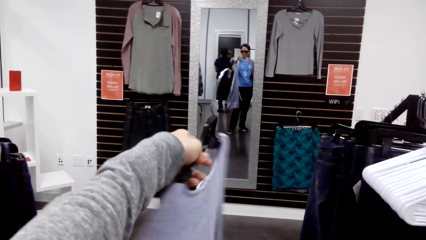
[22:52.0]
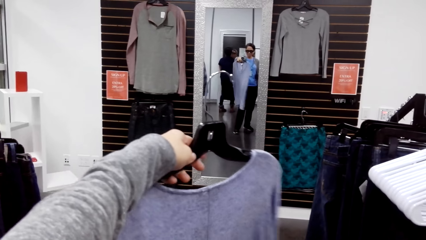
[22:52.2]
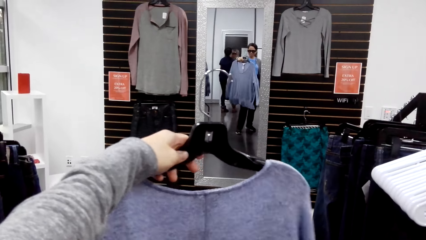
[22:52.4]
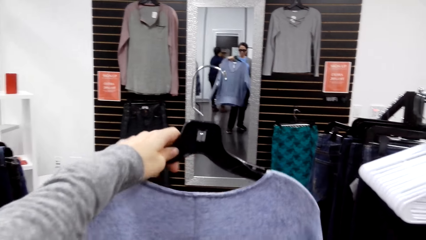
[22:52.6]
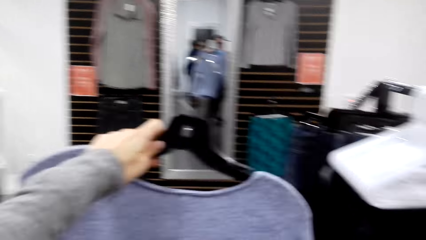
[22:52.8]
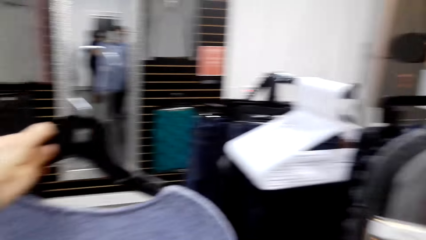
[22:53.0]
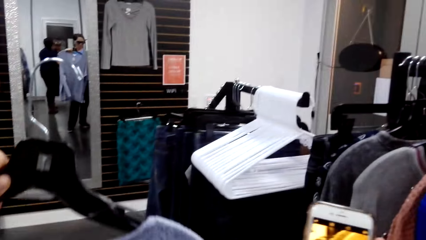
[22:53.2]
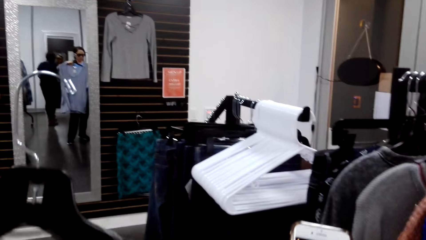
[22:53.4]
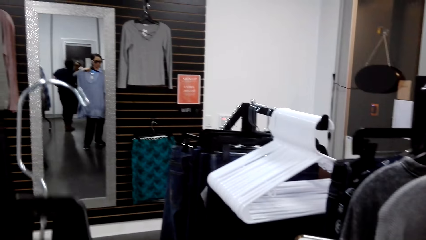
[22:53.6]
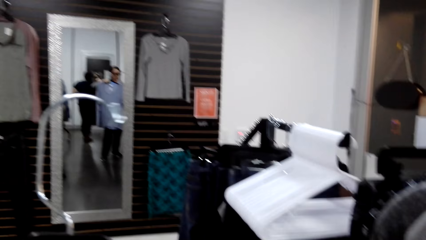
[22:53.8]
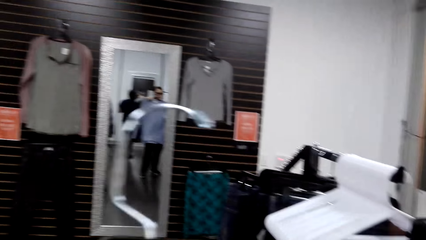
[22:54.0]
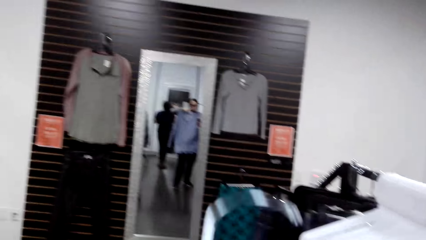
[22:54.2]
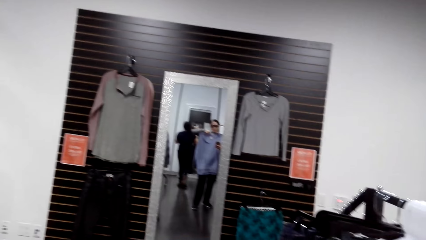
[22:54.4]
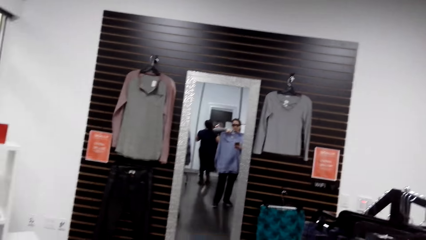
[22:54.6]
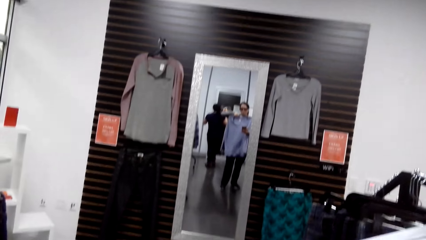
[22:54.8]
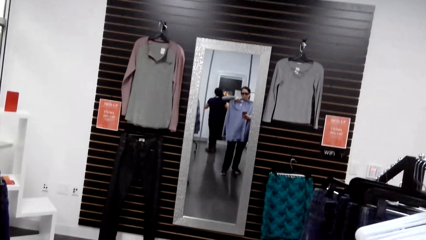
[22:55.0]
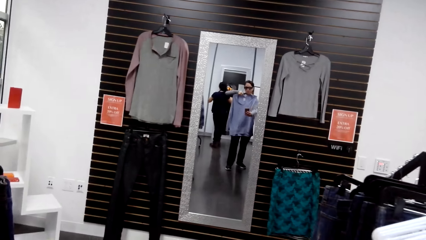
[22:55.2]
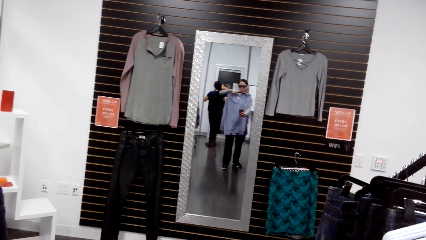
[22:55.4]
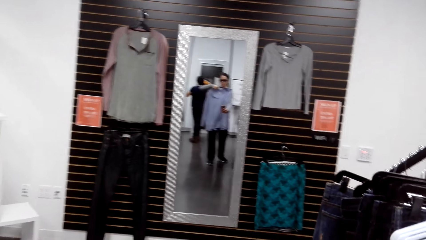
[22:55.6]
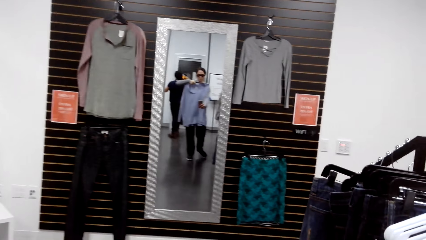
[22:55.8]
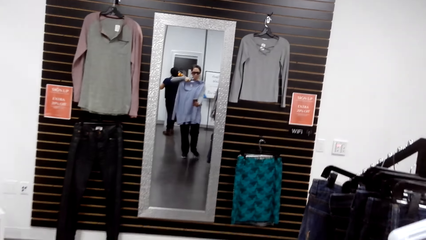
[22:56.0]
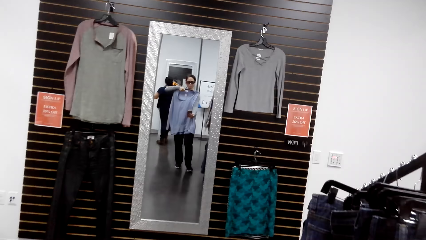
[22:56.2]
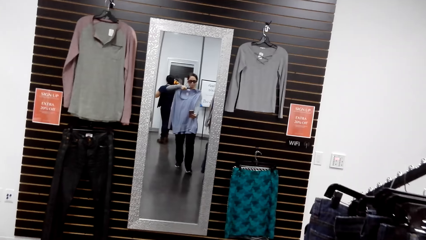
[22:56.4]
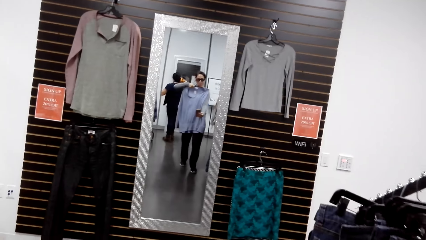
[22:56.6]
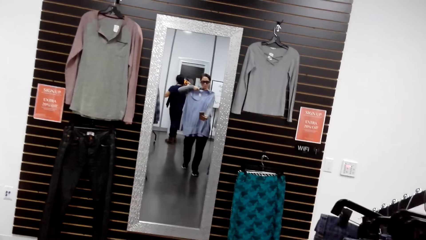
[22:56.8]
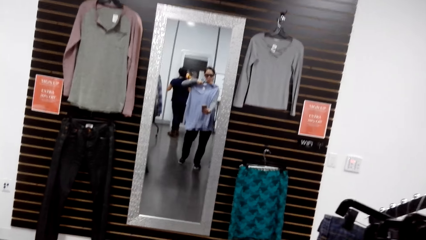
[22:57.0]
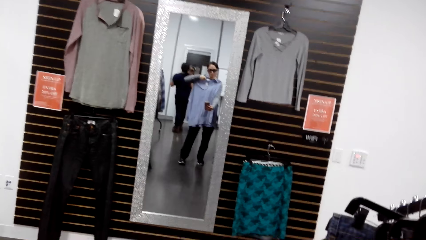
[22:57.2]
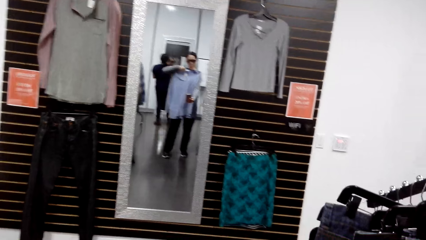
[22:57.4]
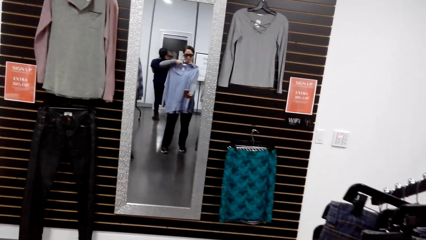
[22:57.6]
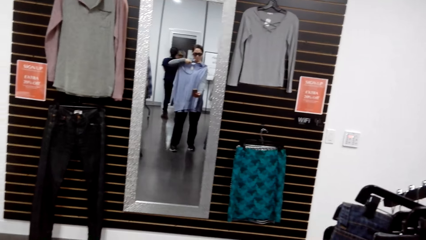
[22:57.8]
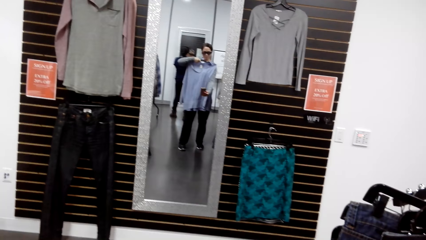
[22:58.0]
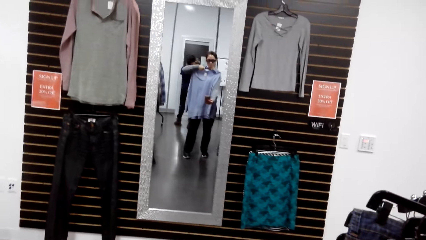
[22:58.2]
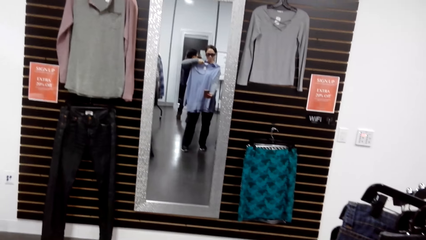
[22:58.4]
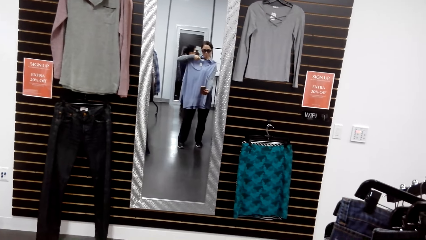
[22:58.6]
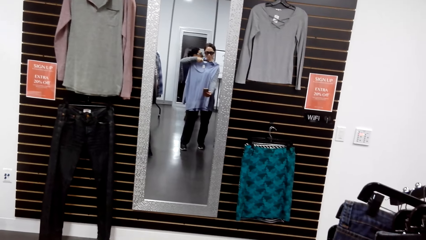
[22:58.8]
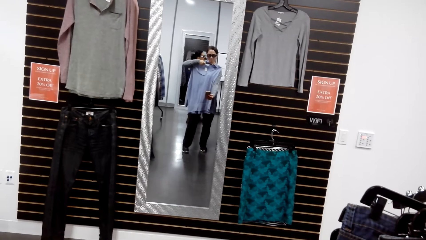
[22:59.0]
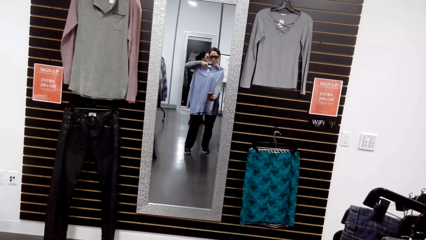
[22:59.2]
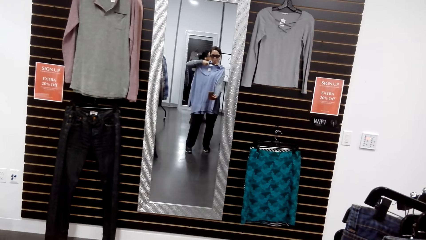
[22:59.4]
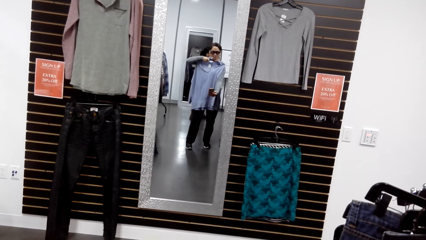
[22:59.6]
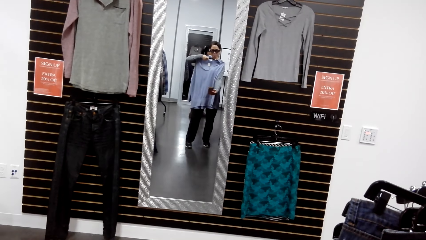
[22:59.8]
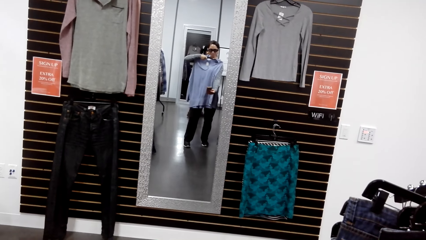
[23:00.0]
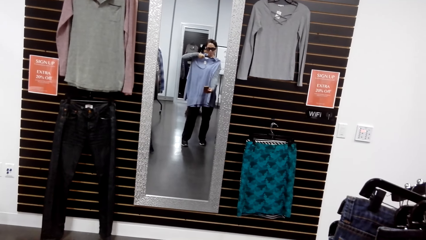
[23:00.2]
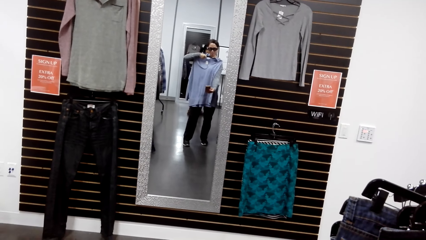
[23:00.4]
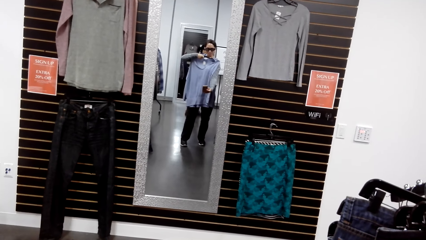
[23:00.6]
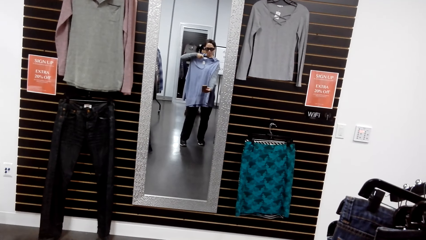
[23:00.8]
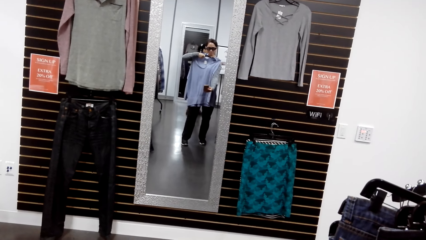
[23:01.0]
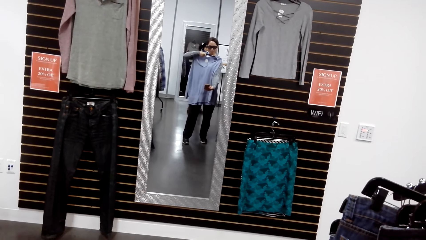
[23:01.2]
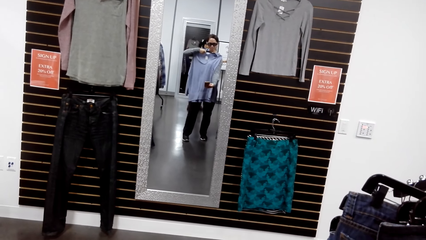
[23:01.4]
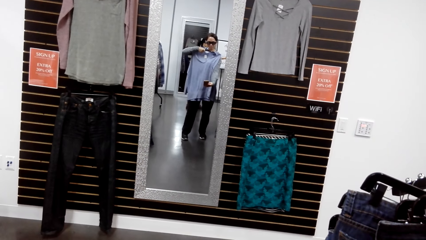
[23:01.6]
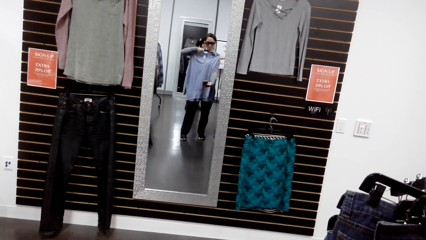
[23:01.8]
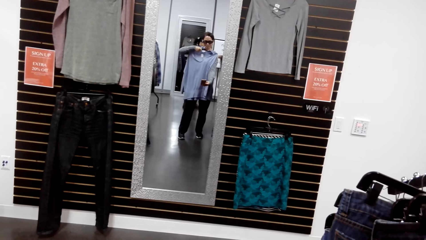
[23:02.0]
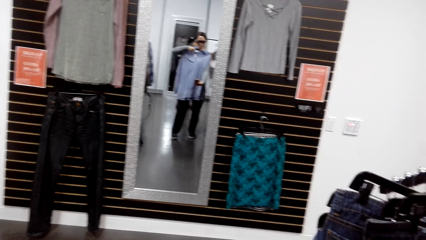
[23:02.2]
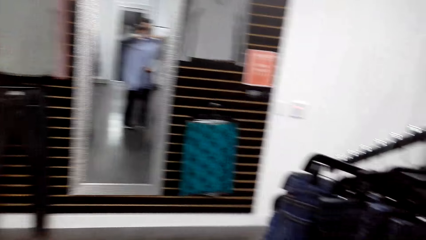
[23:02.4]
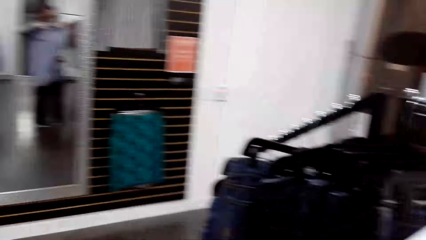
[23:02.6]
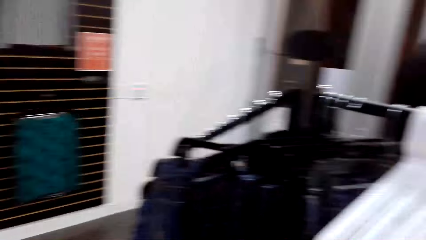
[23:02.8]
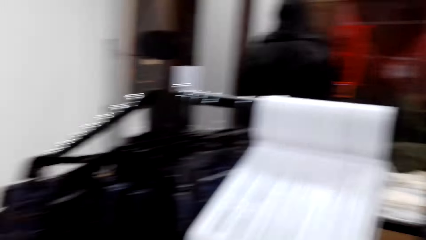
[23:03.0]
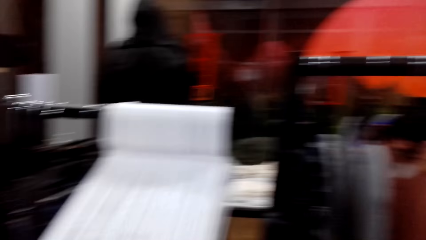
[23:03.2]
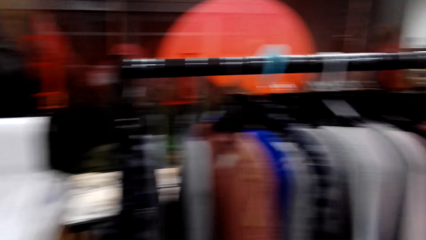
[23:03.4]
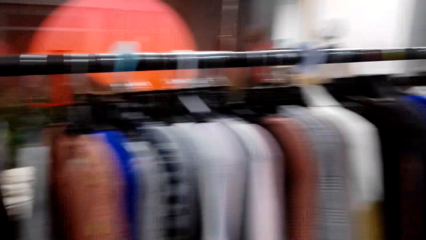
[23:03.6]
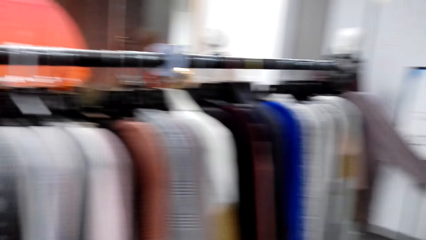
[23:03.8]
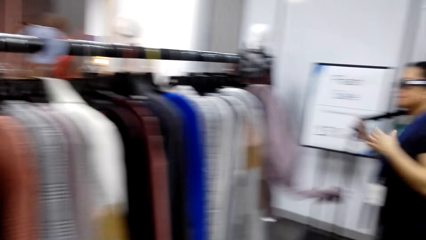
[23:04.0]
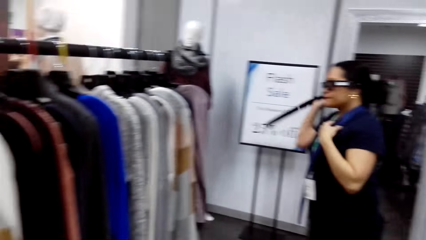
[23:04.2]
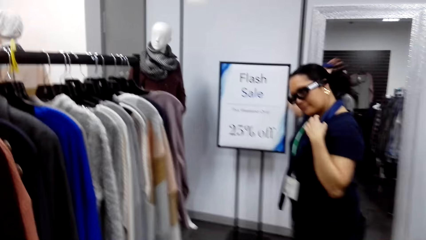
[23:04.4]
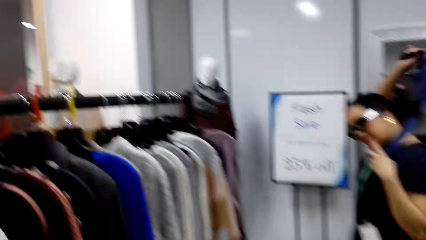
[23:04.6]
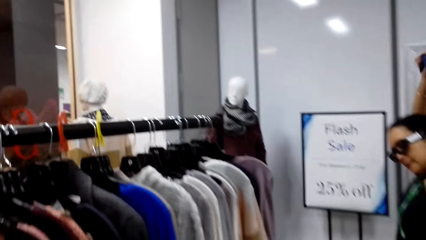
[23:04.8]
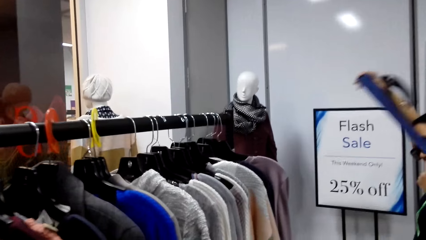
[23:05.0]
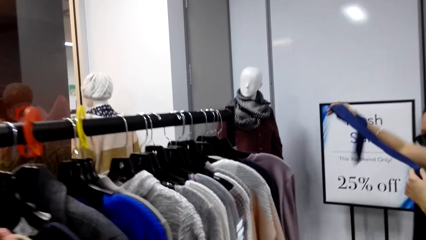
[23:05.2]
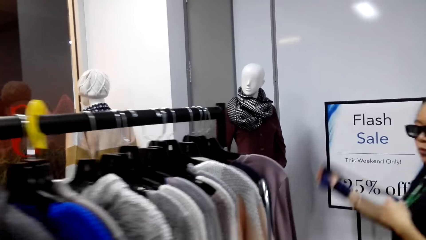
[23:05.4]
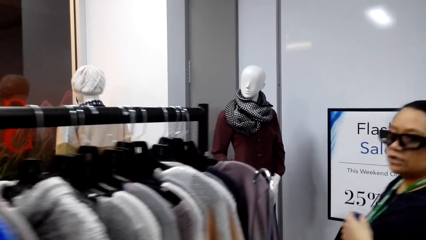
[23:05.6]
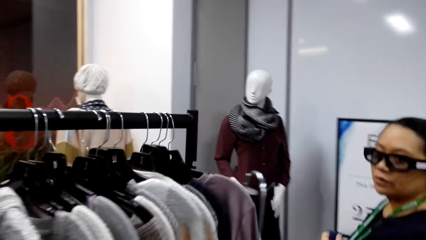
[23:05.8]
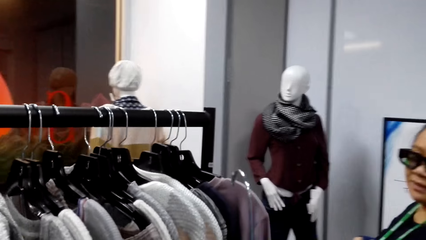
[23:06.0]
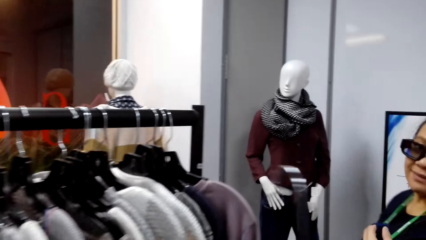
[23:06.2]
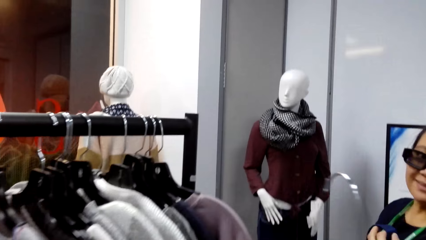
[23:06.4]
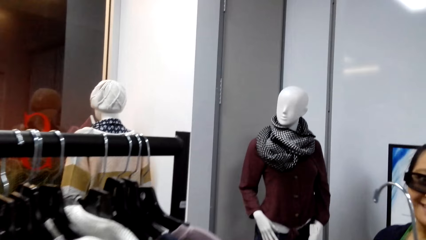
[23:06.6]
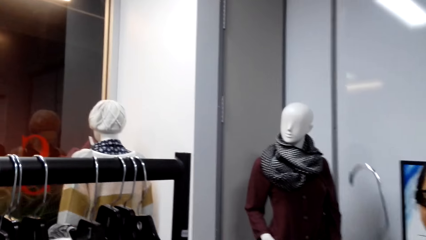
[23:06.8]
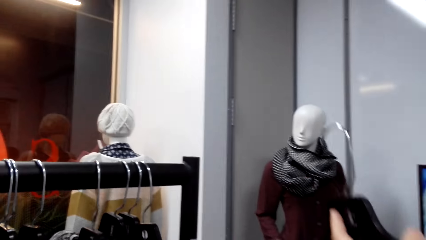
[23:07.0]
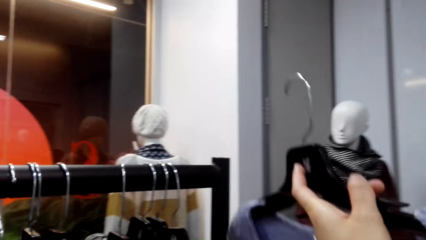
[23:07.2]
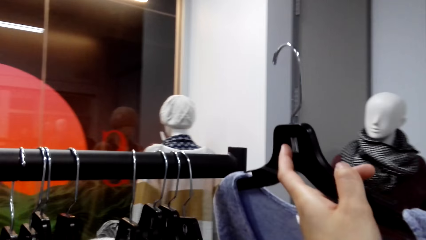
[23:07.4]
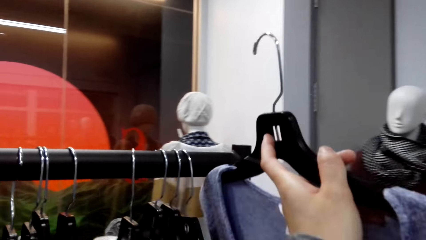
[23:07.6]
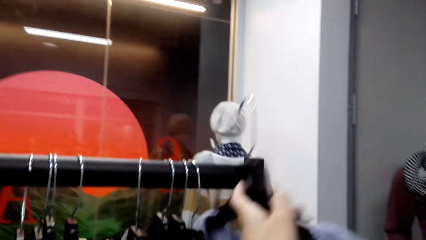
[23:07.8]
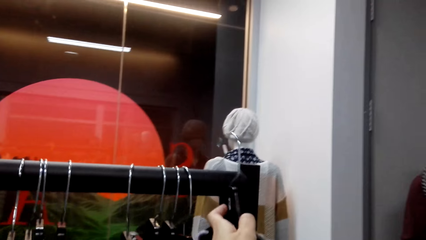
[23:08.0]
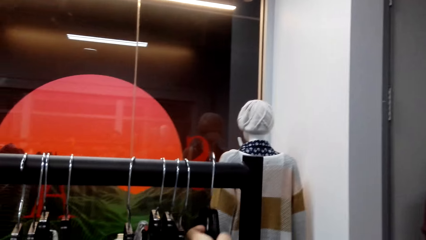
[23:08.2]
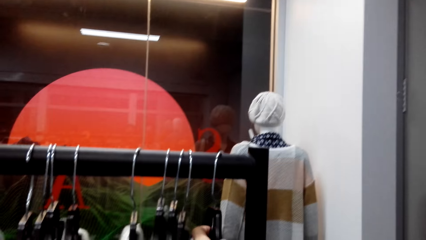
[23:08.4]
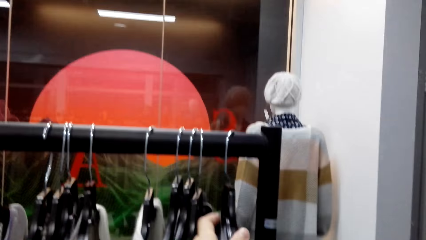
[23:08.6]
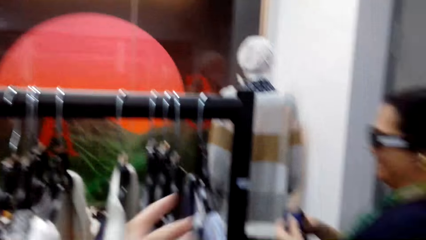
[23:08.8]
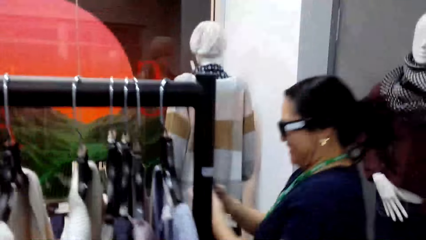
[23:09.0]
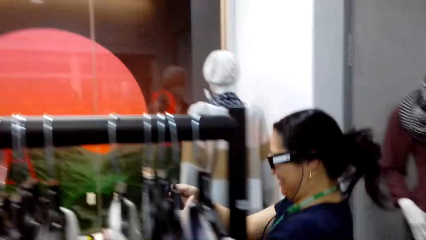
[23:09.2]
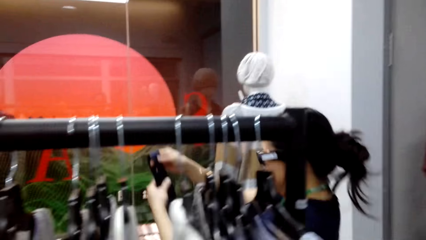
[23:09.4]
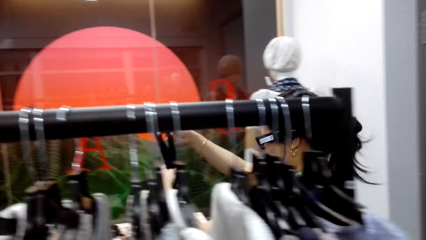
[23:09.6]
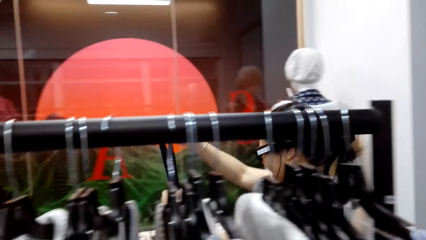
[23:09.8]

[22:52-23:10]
The camera wearer turns the cloth. They look in the mirror. They look around the clothes store. They walk around the shop. A woman removes a tag from the neck. The camera wearer returns the cloth to the hanger stand.
